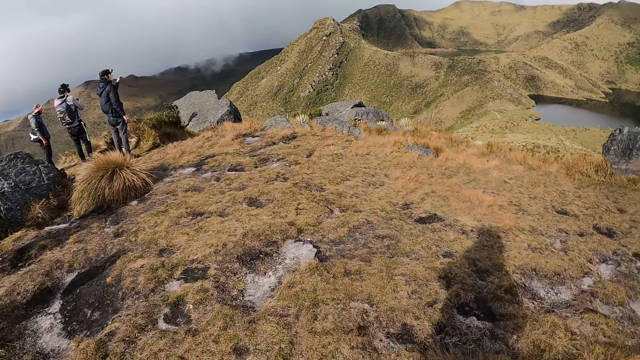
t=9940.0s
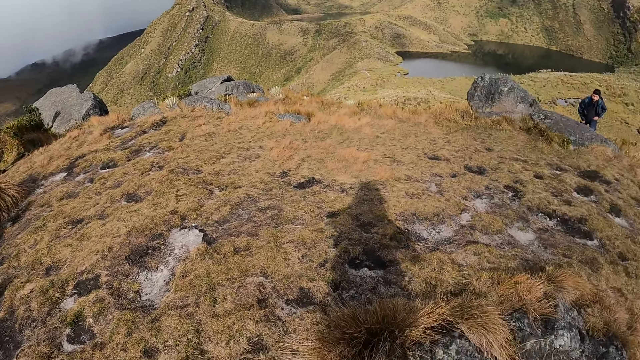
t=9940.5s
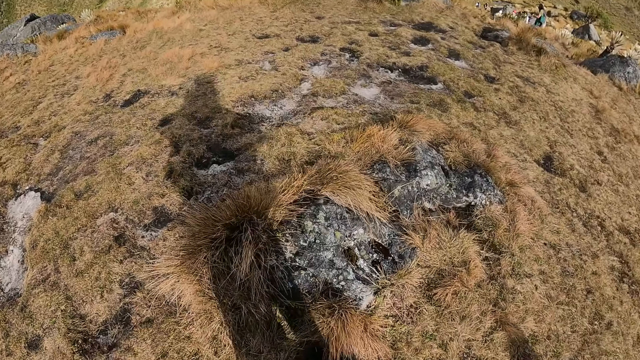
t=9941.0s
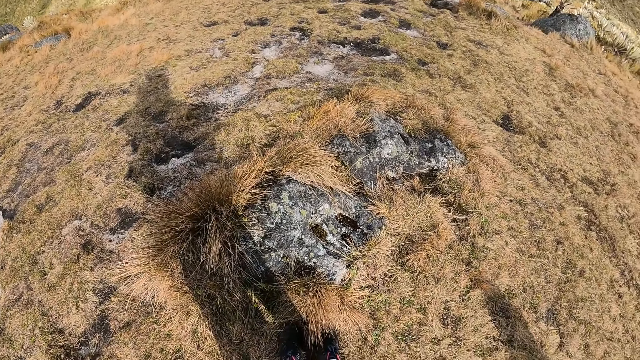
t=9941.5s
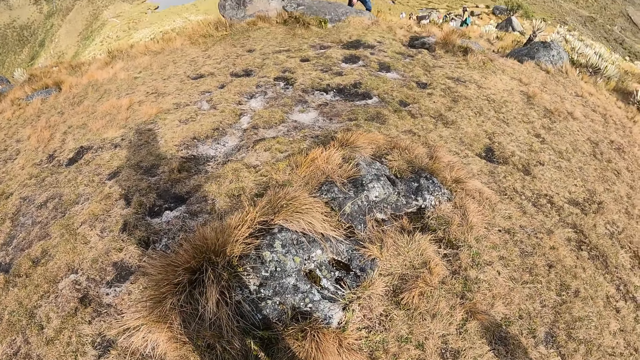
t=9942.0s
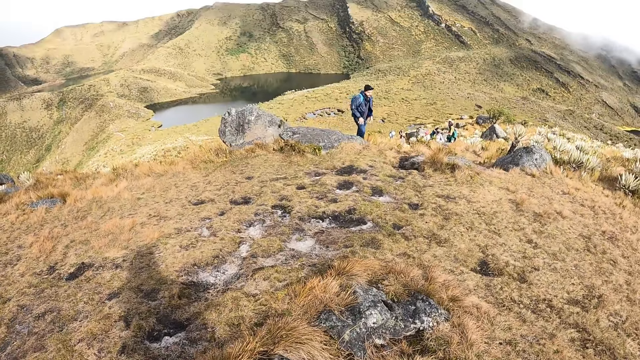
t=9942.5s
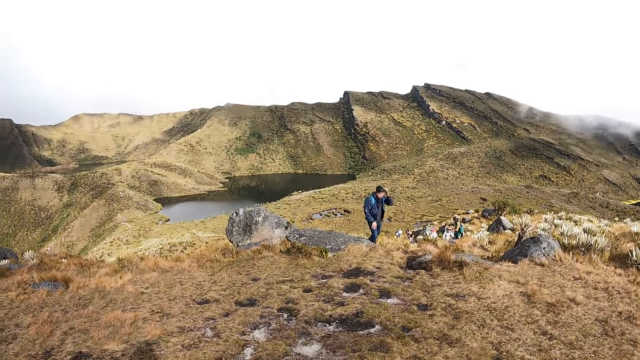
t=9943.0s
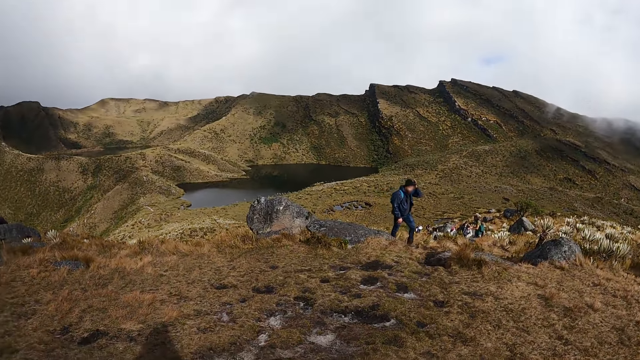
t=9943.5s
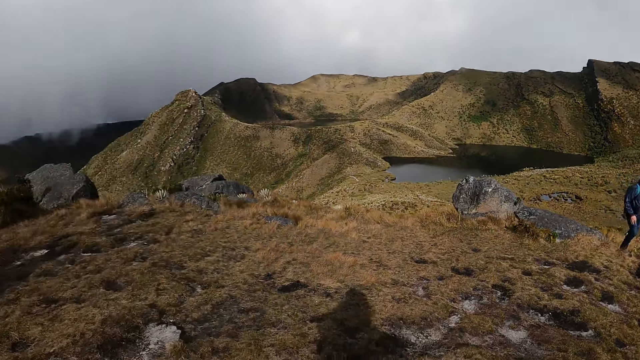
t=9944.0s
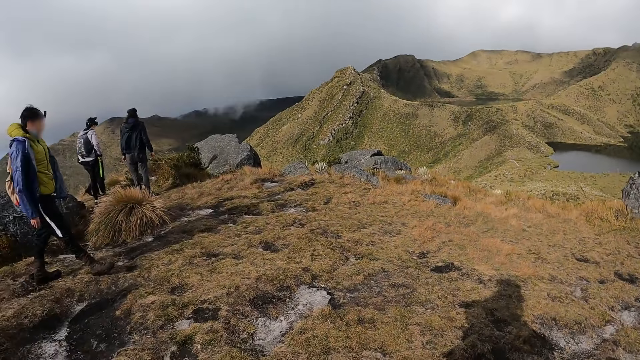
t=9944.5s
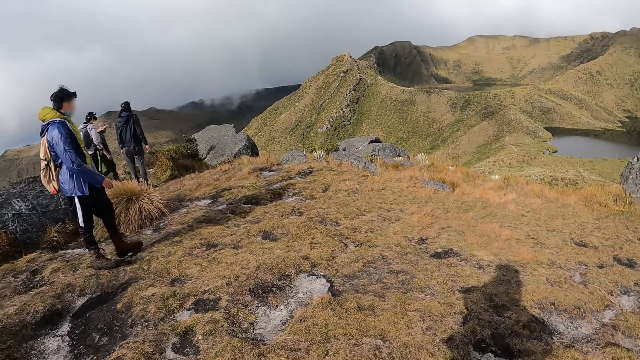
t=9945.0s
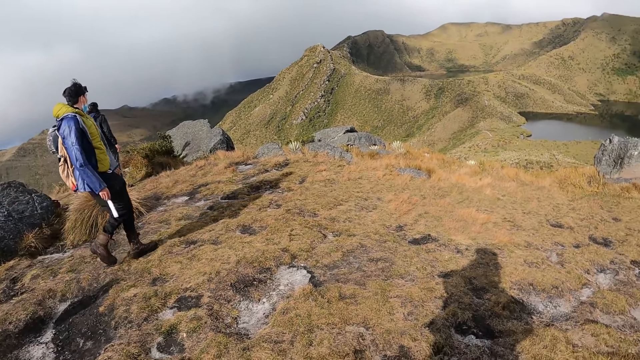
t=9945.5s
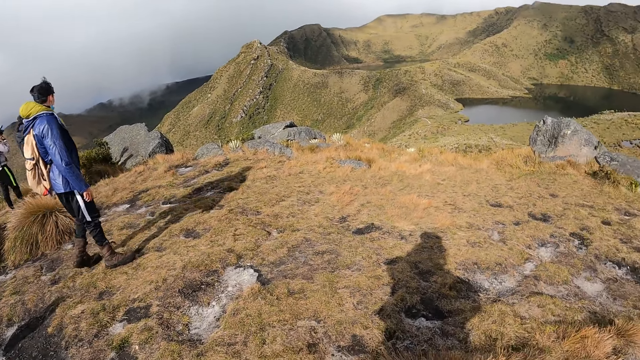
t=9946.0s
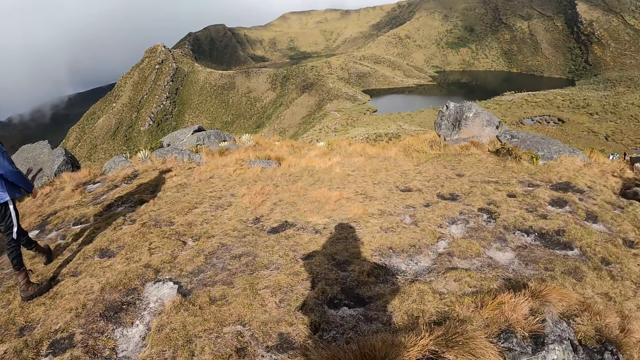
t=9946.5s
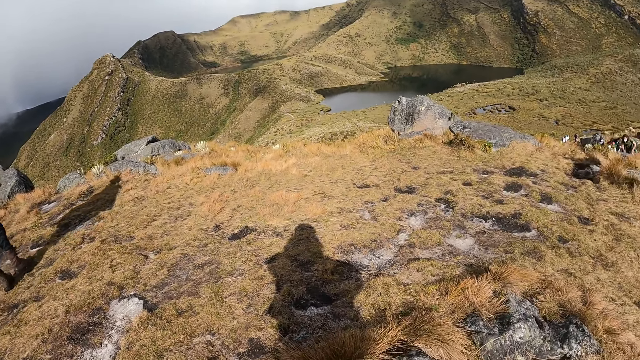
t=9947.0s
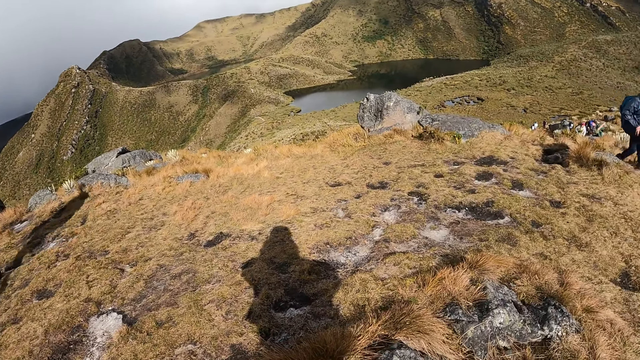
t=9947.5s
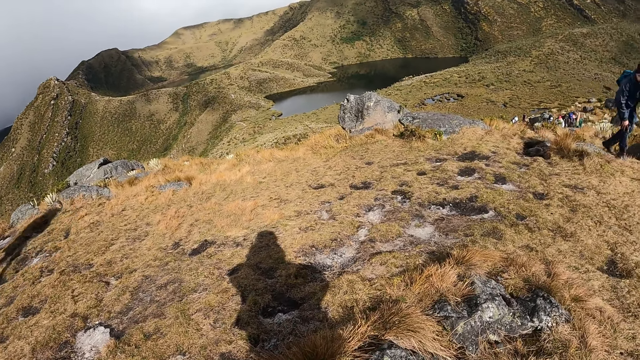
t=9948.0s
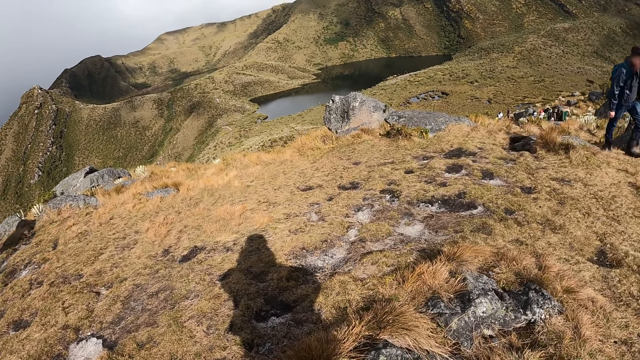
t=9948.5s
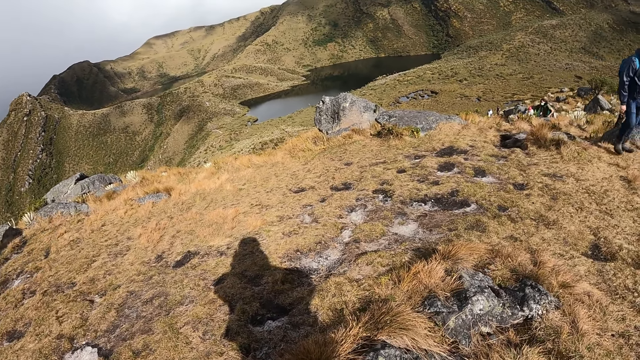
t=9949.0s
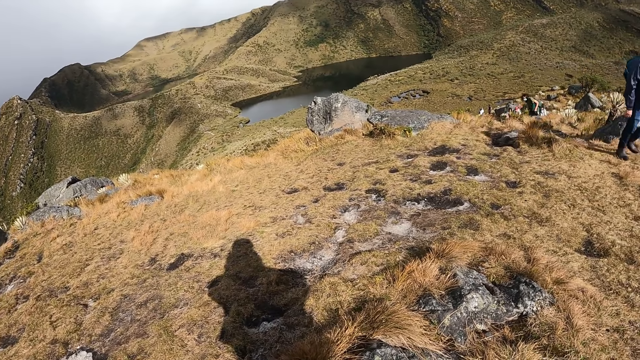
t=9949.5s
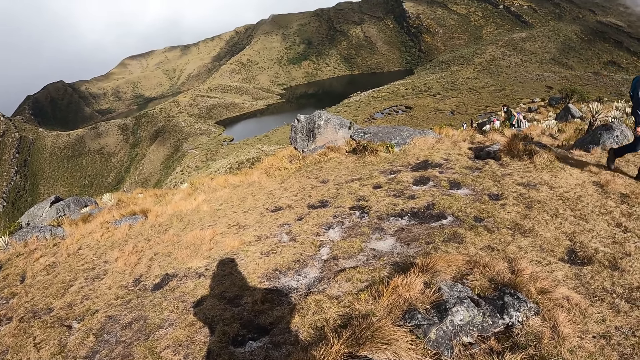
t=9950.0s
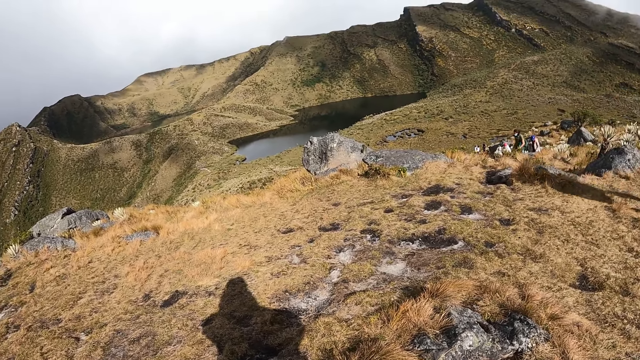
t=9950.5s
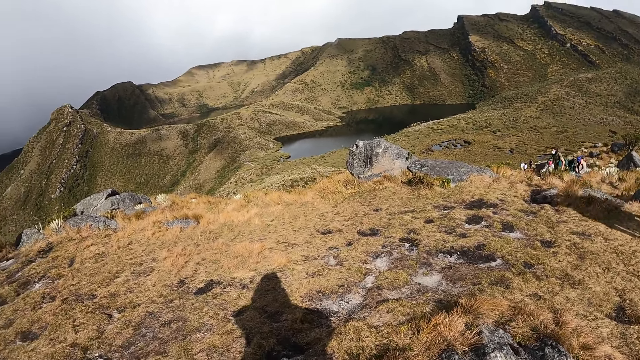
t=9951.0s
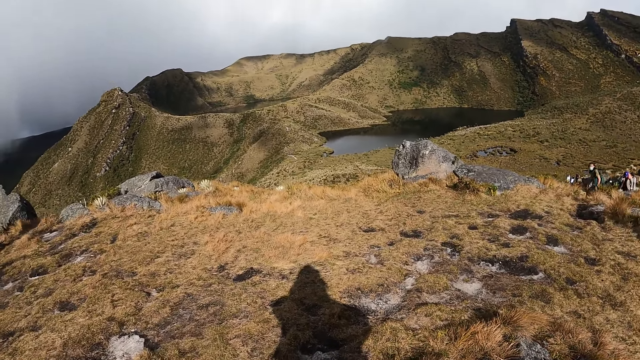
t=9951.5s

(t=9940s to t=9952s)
A man adjusts his camera on his head with his left hand. Another man adjusts his cap on his head with his left hand. A third man walks on the hill.

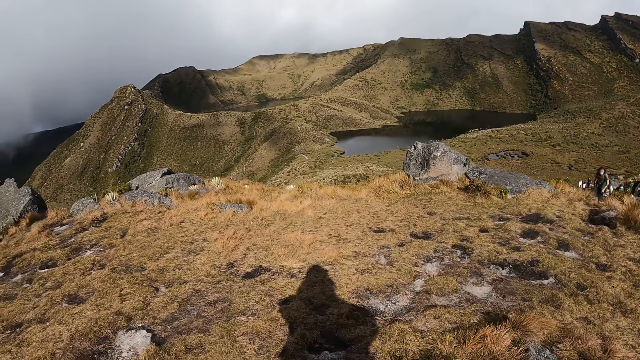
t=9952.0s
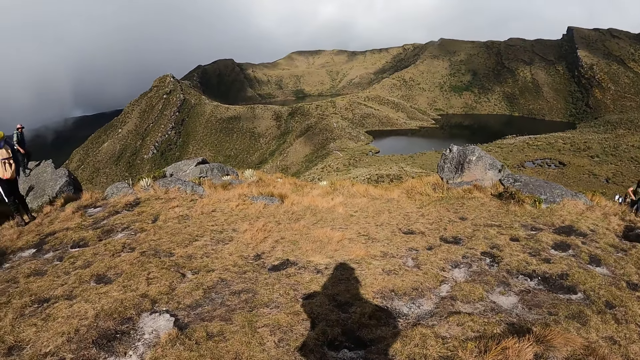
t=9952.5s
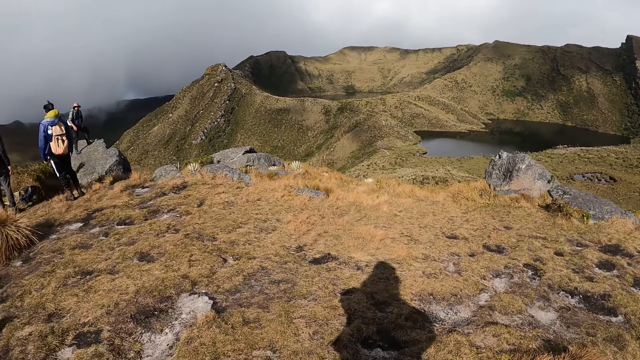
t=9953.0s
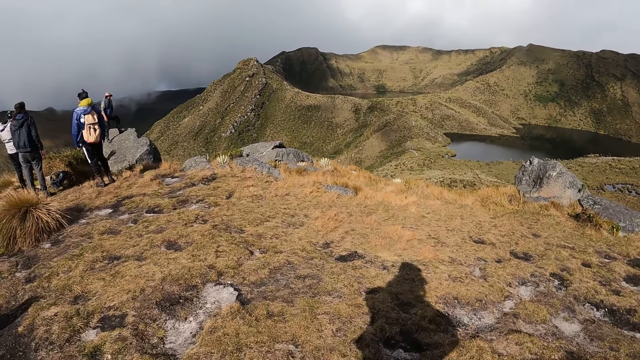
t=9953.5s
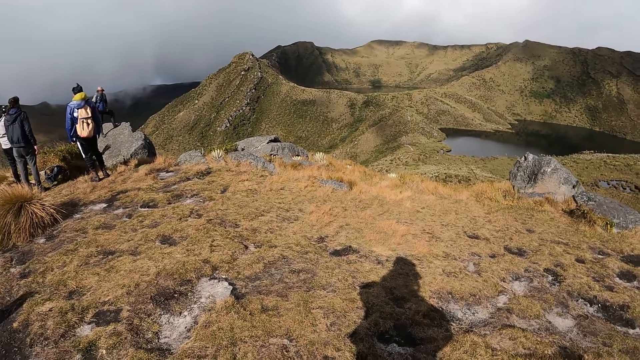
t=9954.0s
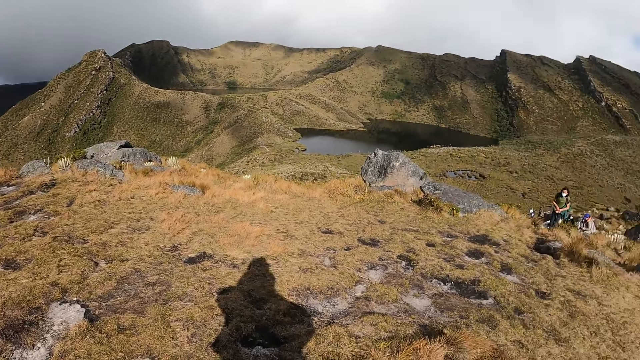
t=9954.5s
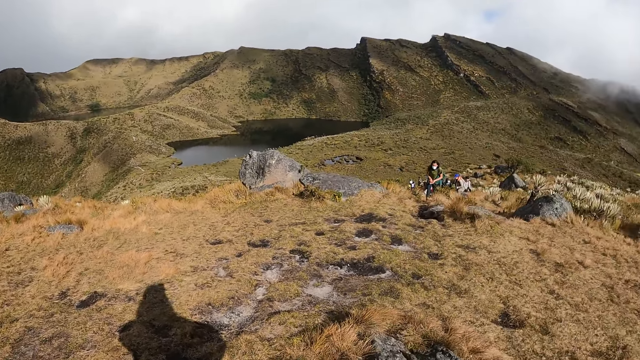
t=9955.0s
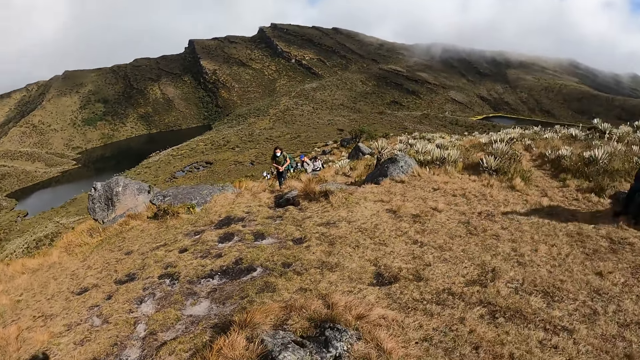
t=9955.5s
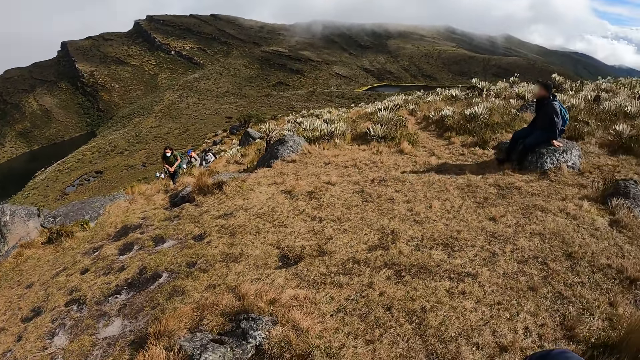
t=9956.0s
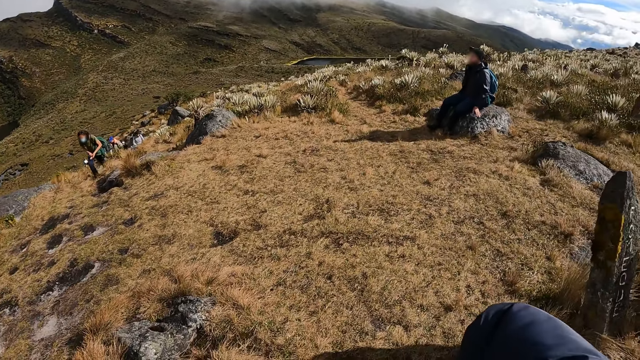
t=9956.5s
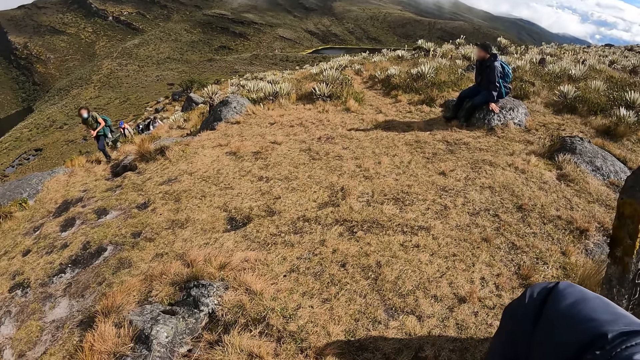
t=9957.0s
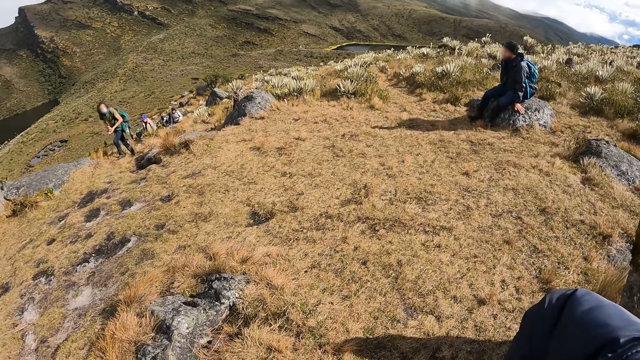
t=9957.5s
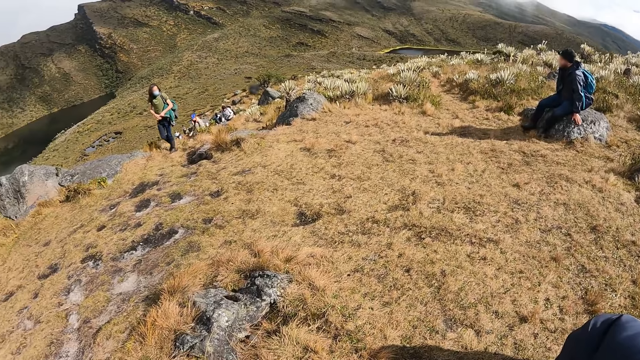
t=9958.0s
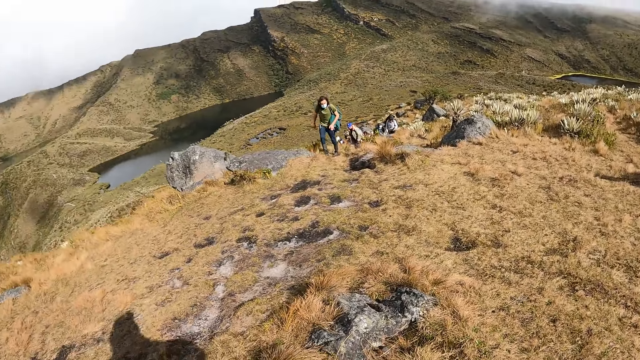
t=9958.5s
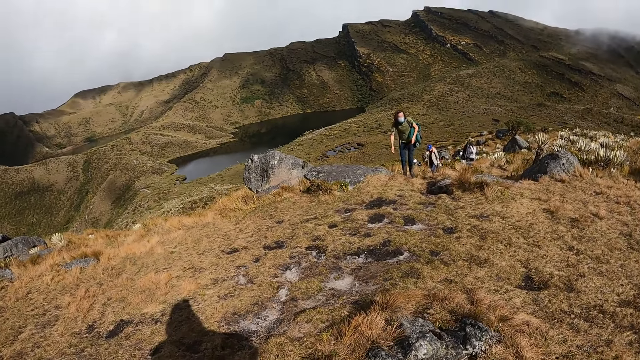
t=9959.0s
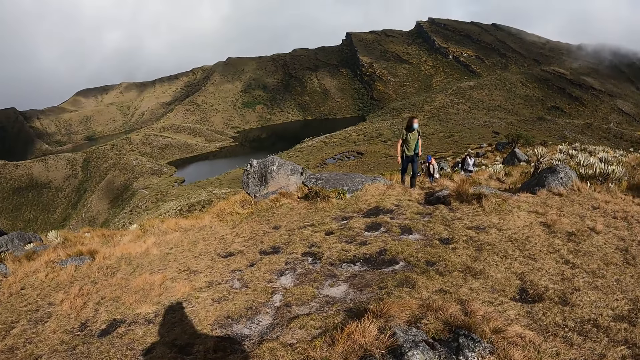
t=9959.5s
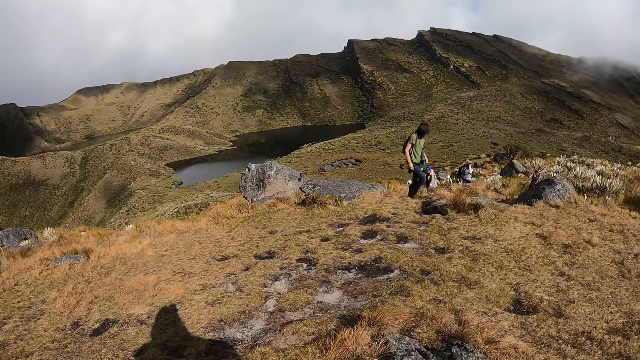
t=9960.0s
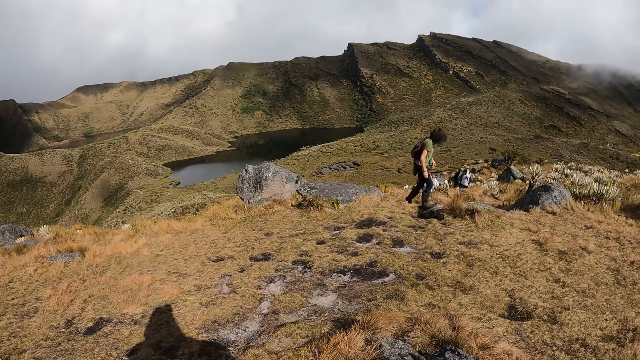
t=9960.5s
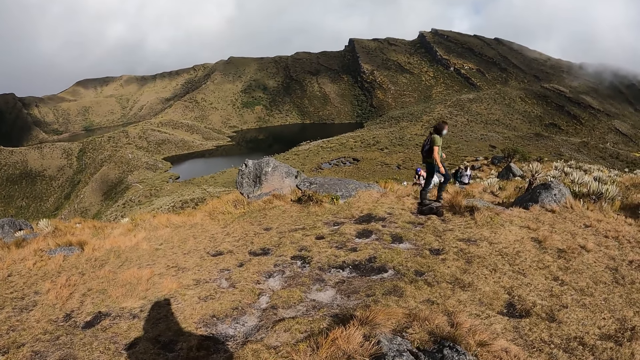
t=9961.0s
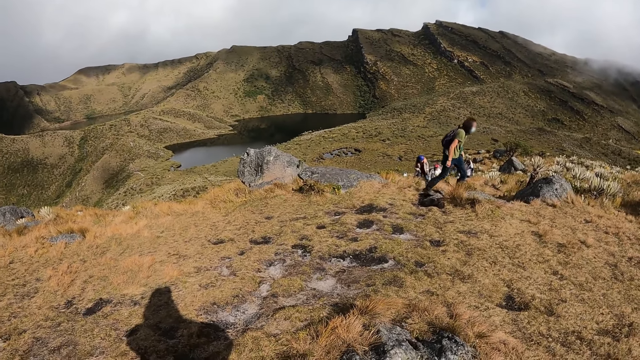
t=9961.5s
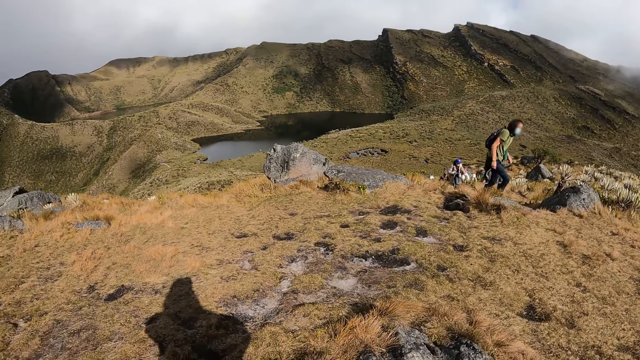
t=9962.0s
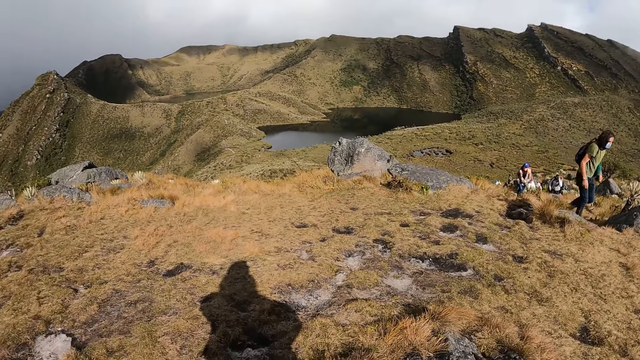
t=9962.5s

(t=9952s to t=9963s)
A man climbs up the hill. Another man adjusts his left hand on a rock on the hill.
